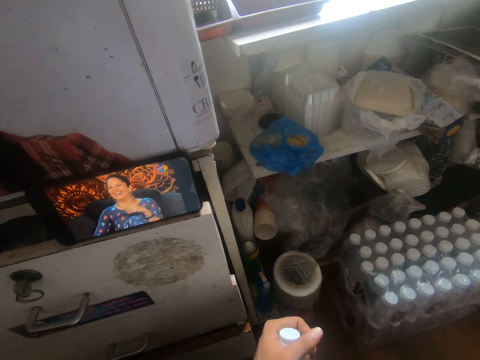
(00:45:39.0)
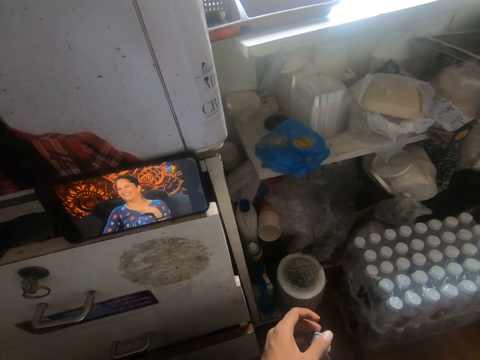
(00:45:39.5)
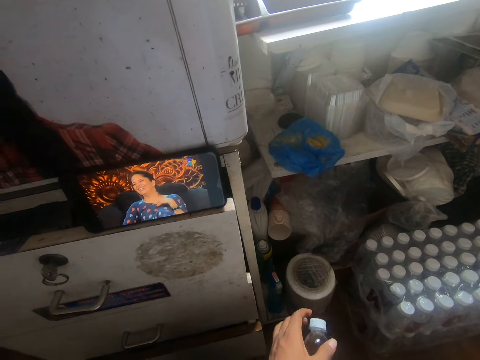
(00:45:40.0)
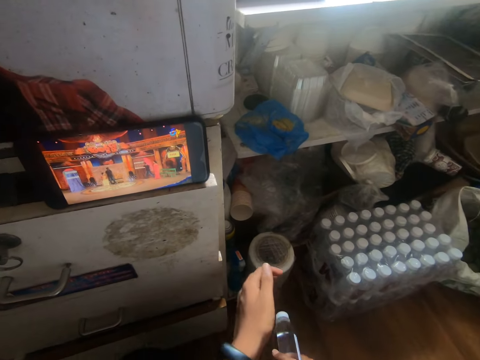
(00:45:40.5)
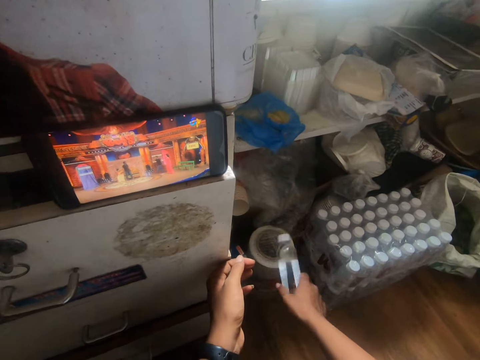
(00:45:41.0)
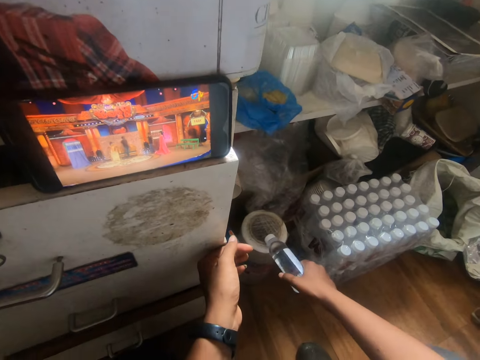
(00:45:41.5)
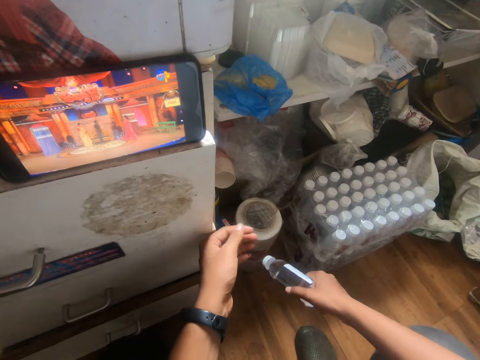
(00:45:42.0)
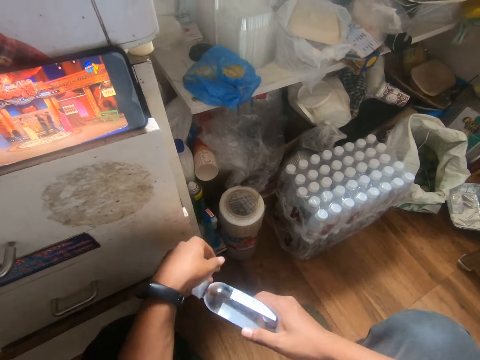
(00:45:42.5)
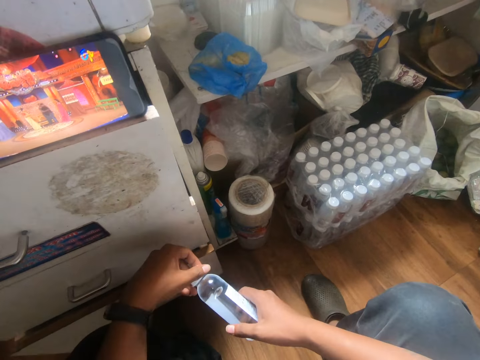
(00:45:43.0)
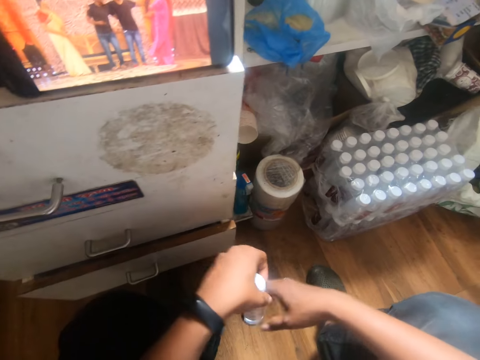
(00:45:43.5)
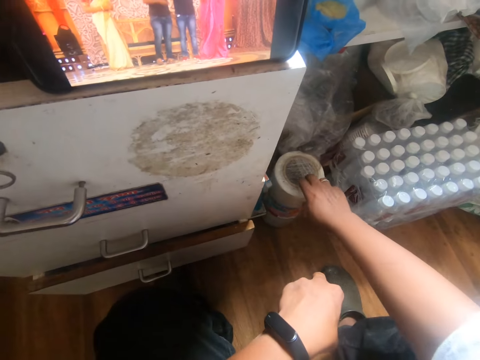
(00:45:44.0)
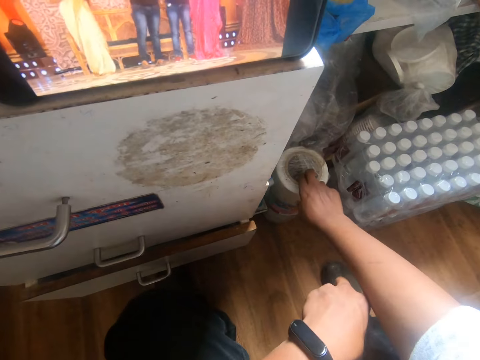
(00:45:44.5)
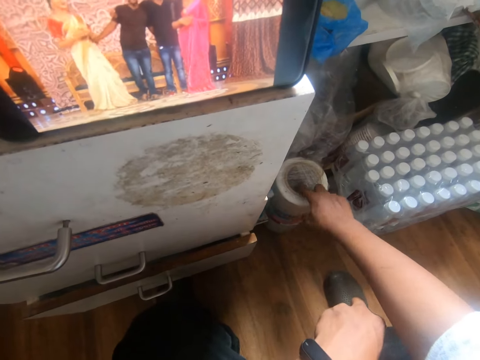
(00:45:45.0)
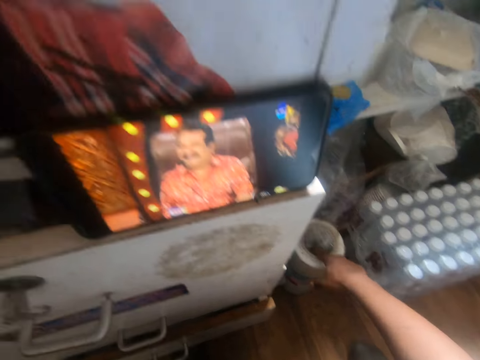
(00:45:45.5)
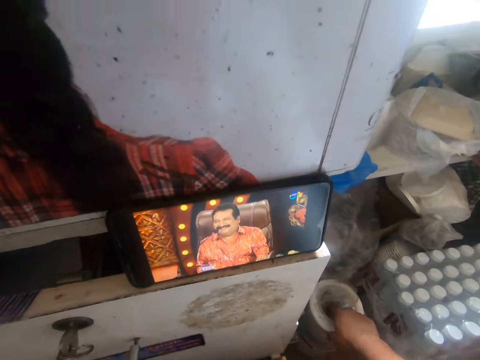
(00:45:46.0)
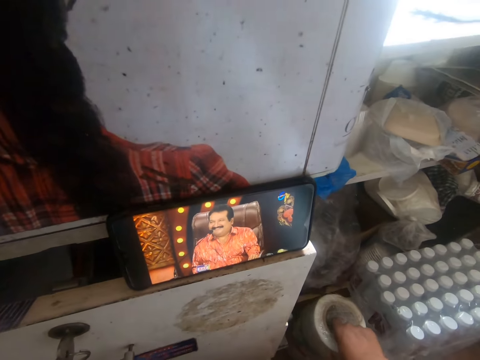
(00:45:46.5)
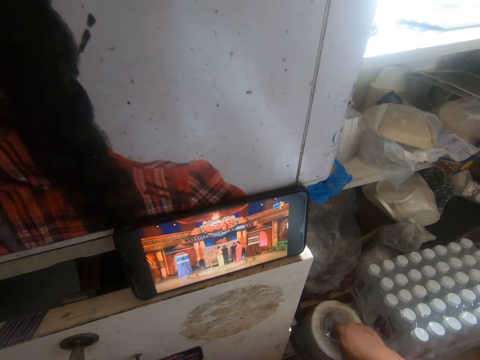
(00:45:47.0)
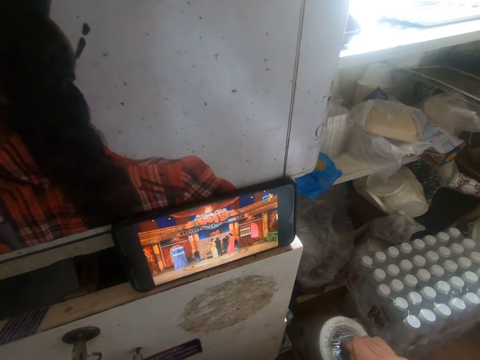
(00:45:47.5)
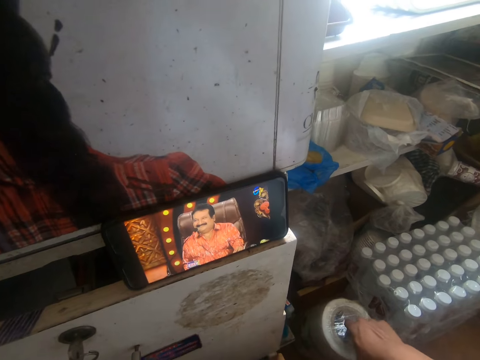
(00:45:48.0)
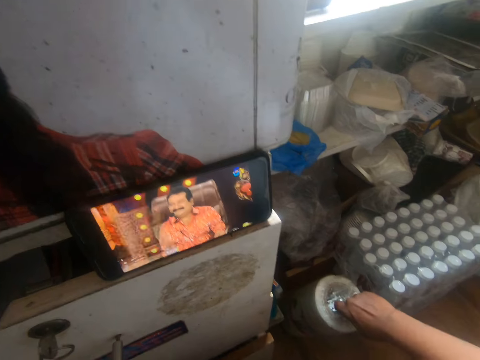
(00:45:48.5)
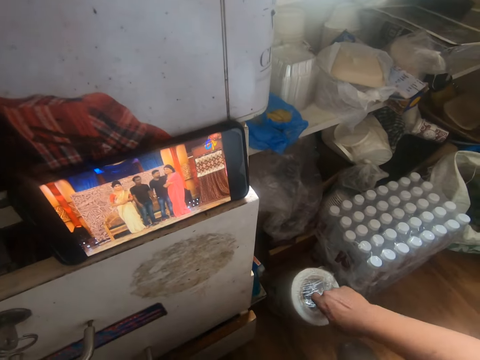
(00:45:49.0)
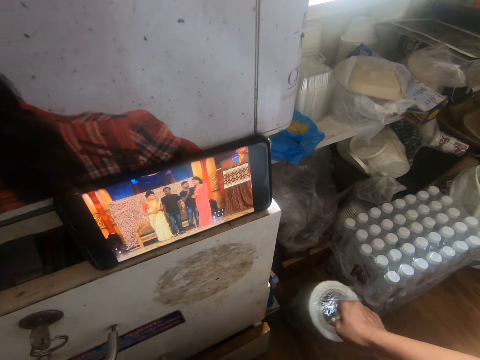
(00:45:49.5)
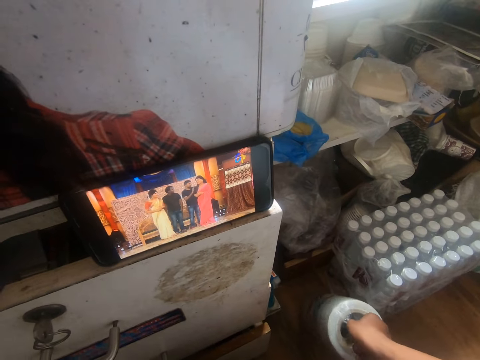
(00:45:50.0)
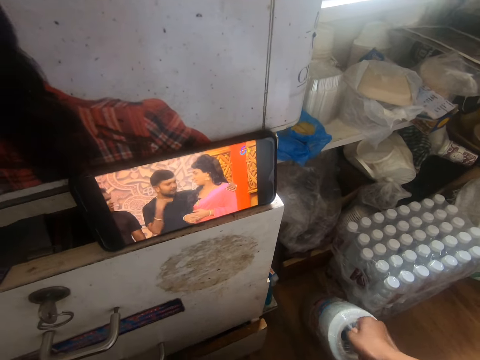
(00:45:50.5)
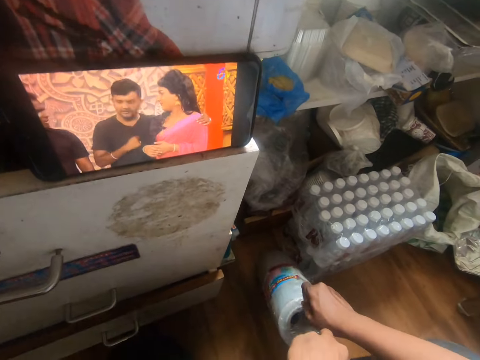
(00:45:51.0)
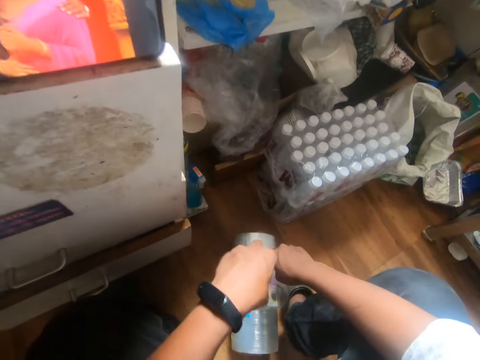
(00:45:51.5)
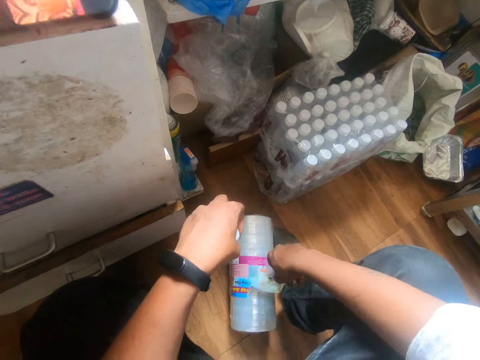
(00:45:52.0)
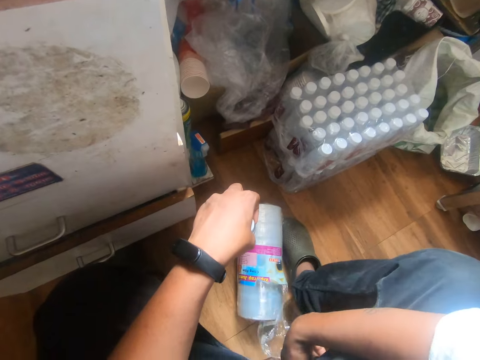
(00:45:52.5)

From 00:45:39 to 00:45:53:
The camera wearer hits the bottle of water on a pack of sellotape with his right hand. He passes the bottle of water to his left hand. He holds the bottle. He touches the pack of sellotape with his right hand. He moves the pack of sellotape on the floor with his right hand. He pulls paper.

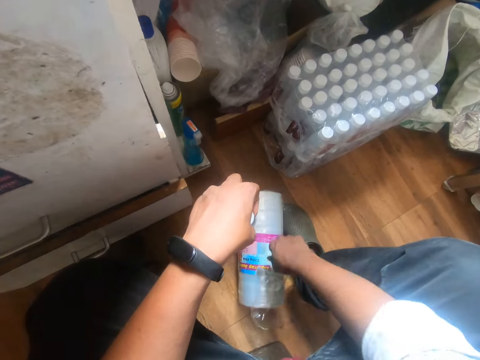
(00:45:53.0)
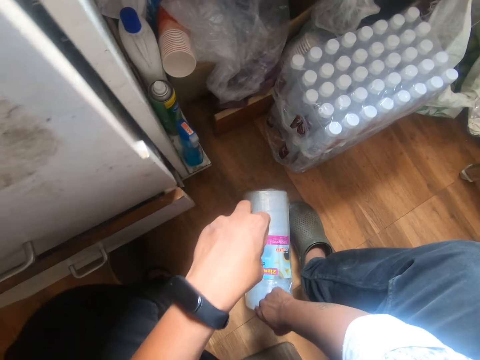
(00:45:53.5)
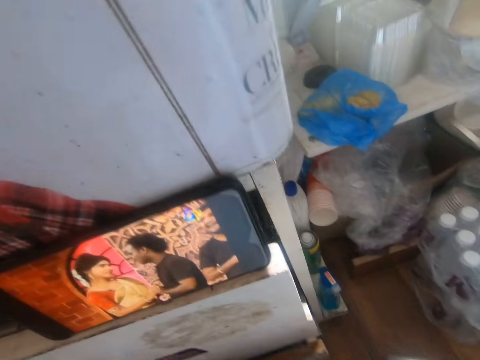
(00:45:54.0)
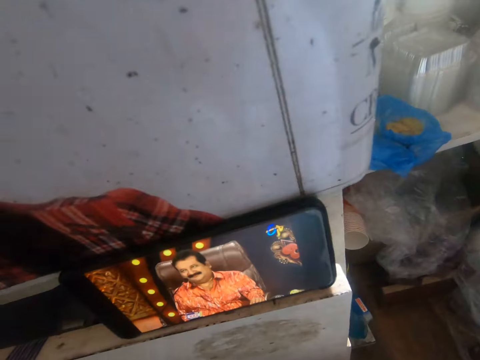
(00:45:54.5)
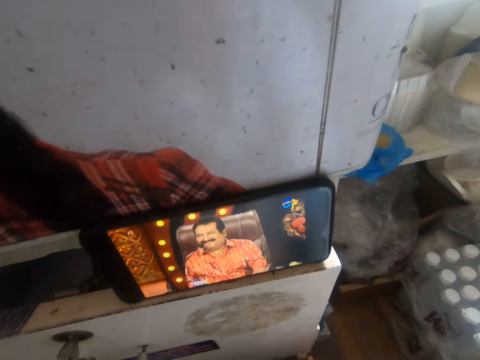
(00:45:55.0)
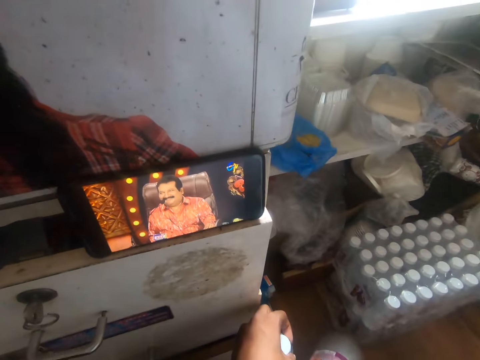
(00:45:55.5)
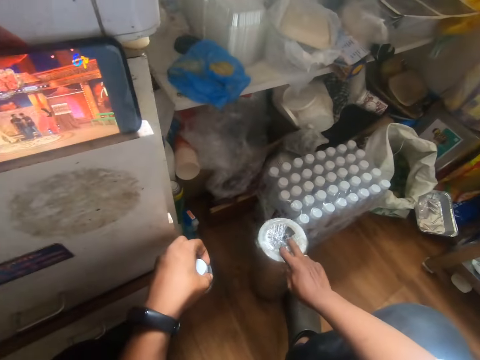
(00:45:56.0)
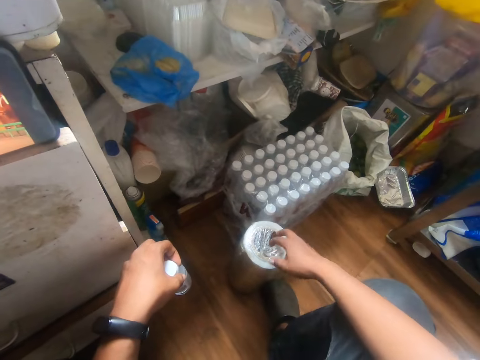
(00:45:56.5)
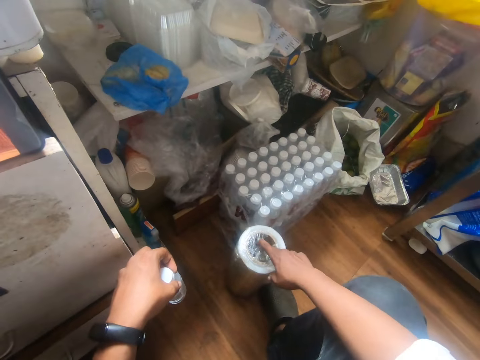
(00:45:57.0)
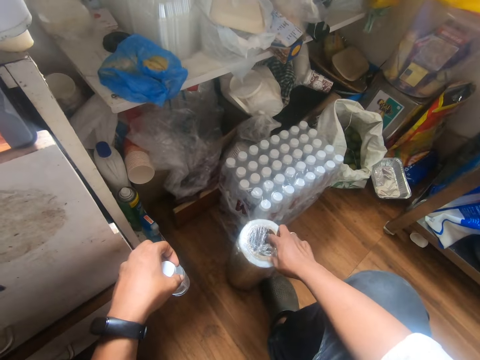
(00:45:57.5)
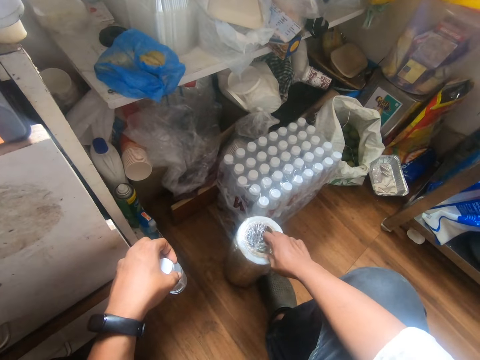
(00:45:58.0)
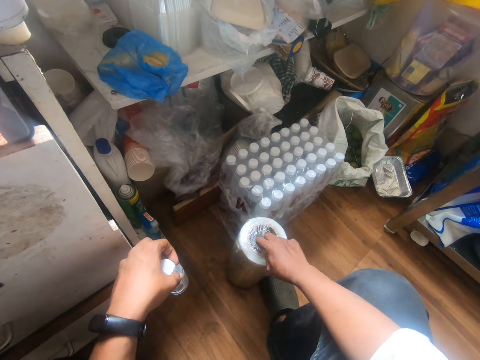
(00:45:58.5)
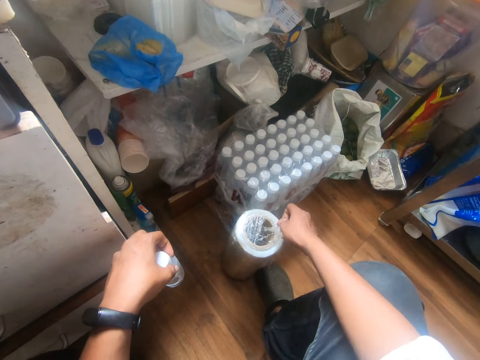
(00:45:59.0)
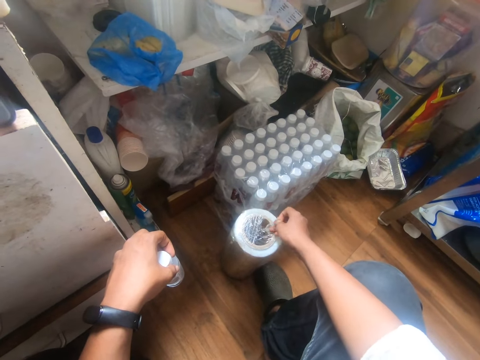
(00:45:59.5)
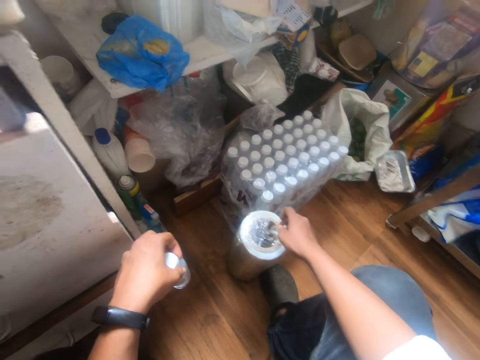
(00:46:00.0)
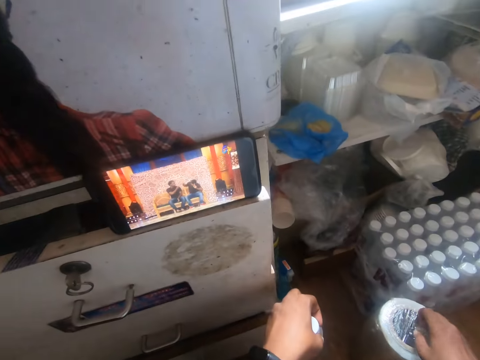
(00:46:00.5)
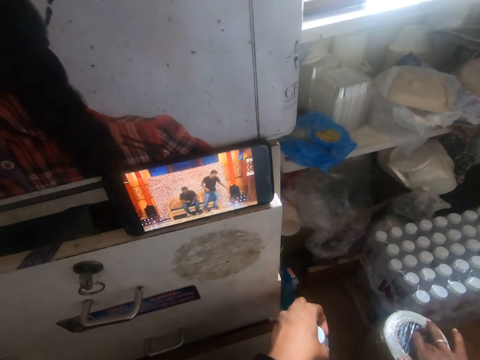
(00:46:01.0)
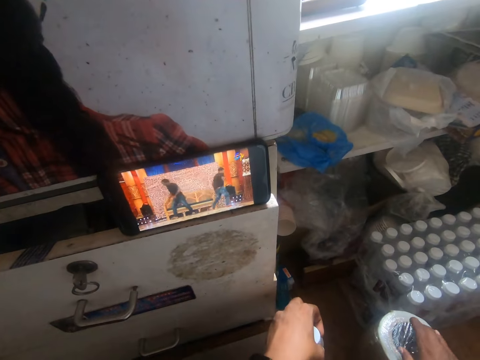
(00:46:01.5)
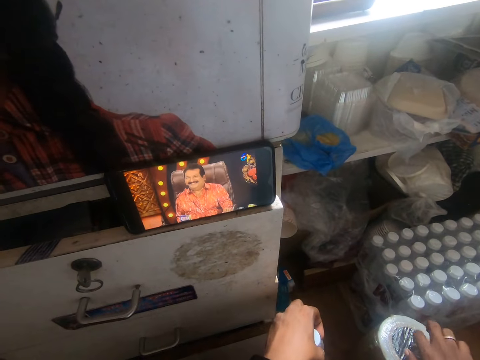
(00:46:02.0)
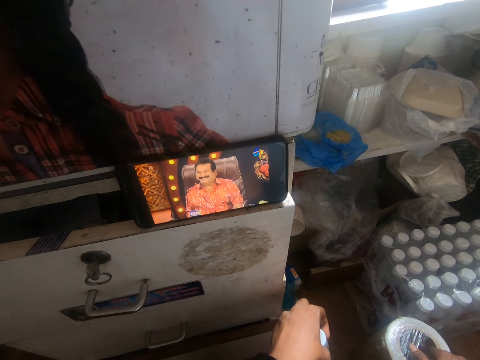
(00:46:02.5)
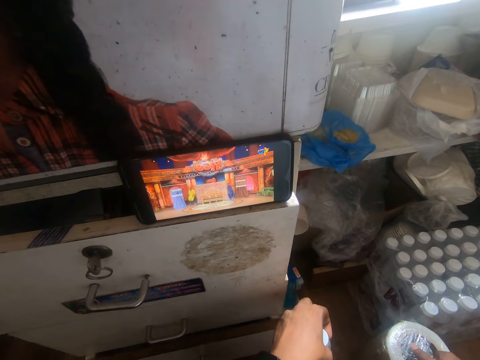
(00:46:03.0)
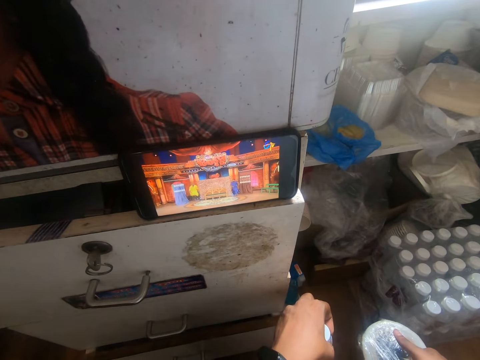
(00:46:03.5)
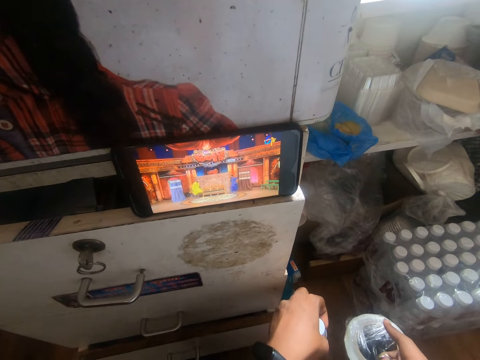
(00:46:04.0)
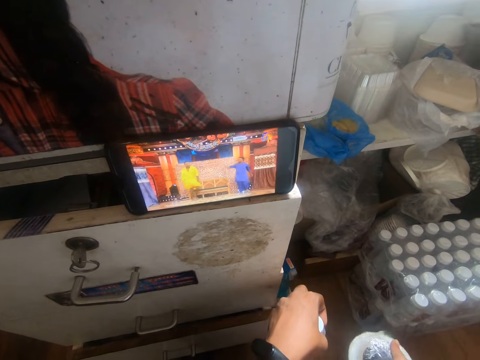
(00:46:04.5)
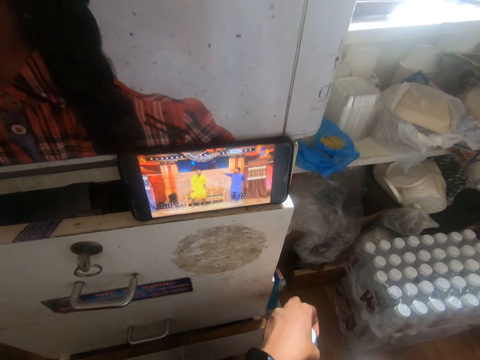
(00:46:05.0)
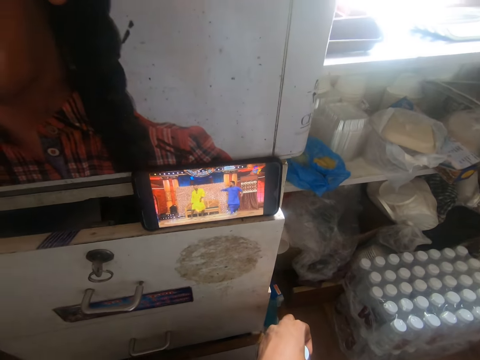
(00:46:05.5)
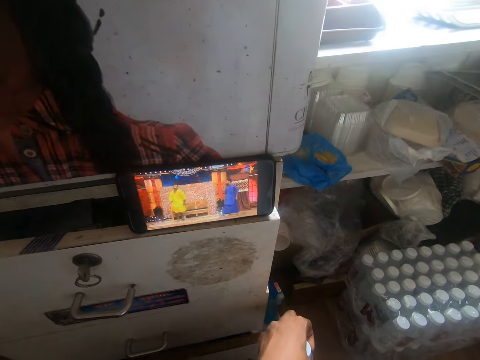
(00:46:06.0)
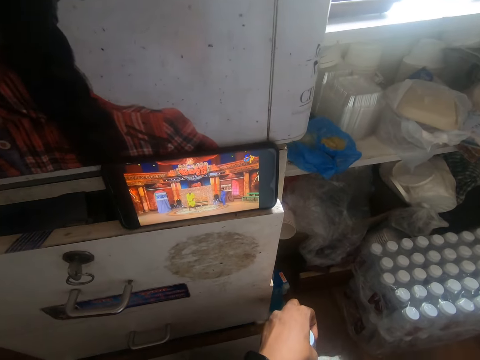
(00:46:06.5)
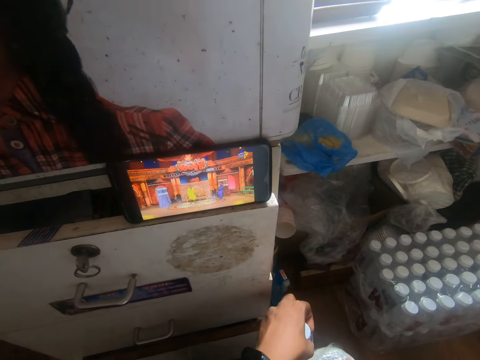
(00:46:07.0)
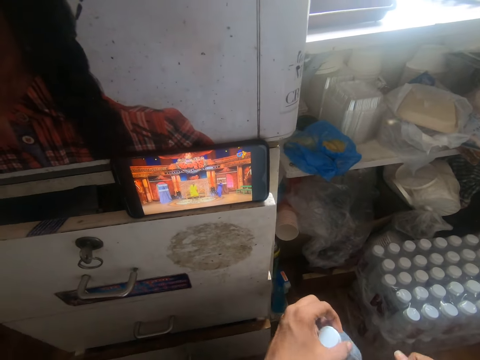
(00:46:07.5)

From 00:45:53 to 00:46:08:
The camera wearer looks at a phone. He lifts the pack of sellotape from the floor with his right hand. He touches the sellotape pack with his right hand. He pulls paper. He looks at the phone. He moves the pack of sellotape on the floor with his right hand. He looks at the phone.
